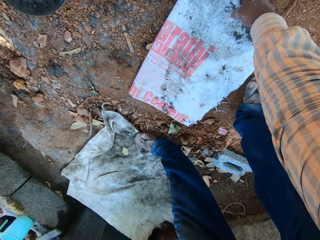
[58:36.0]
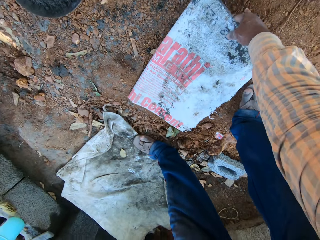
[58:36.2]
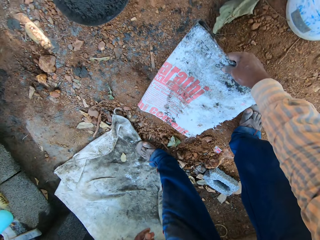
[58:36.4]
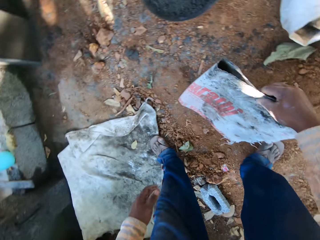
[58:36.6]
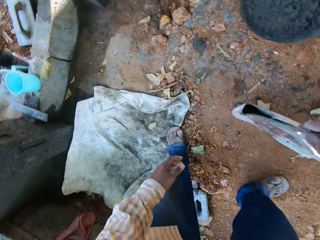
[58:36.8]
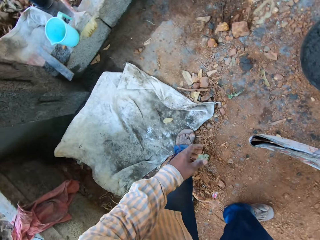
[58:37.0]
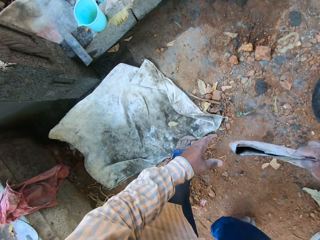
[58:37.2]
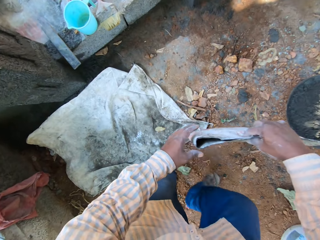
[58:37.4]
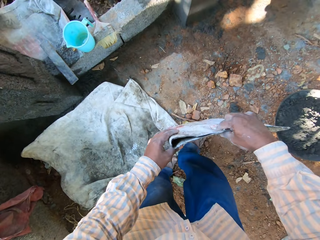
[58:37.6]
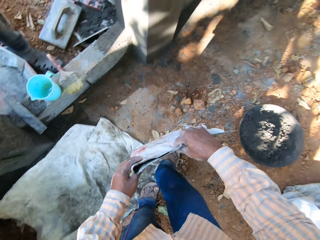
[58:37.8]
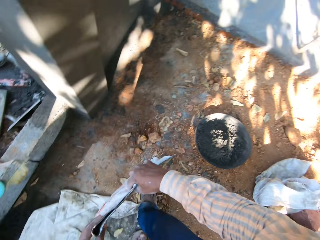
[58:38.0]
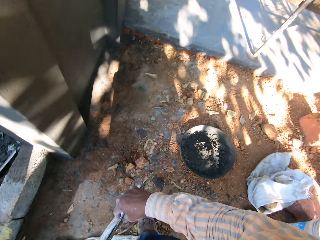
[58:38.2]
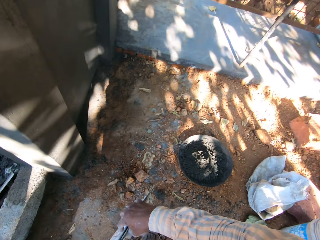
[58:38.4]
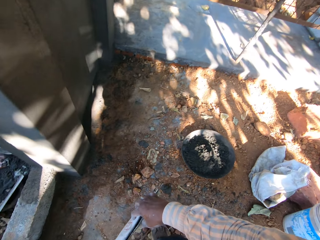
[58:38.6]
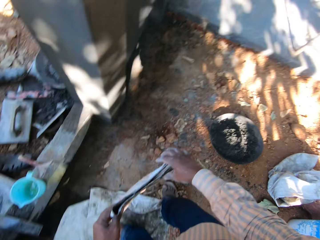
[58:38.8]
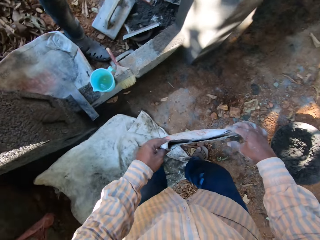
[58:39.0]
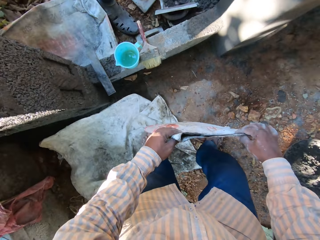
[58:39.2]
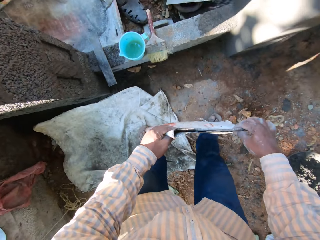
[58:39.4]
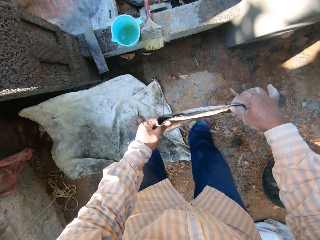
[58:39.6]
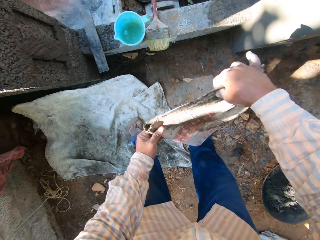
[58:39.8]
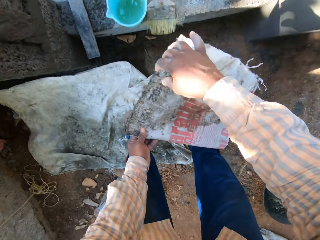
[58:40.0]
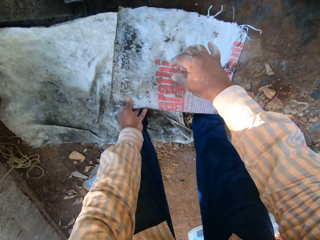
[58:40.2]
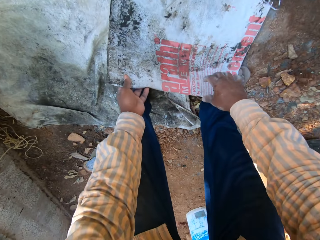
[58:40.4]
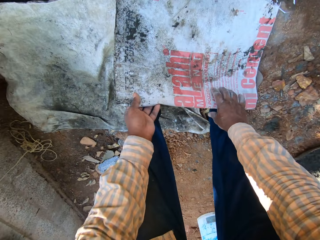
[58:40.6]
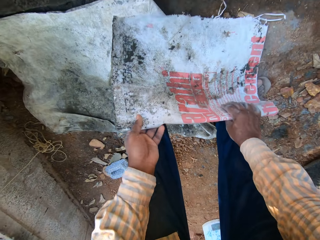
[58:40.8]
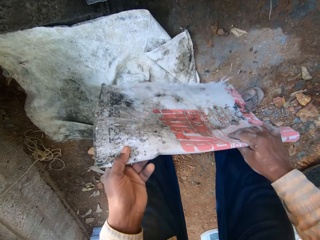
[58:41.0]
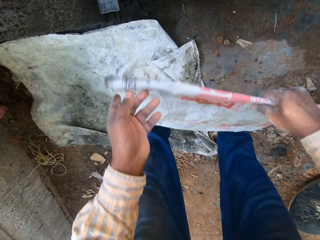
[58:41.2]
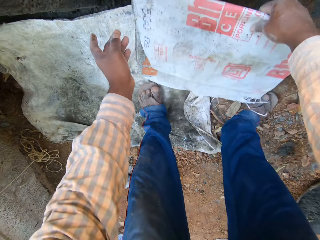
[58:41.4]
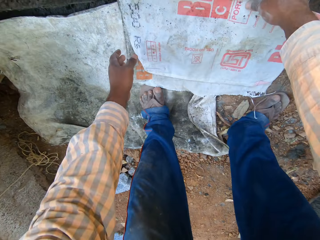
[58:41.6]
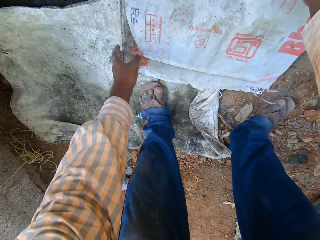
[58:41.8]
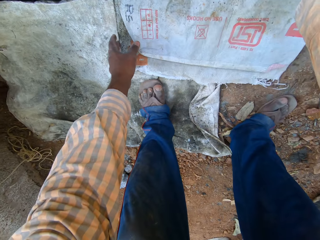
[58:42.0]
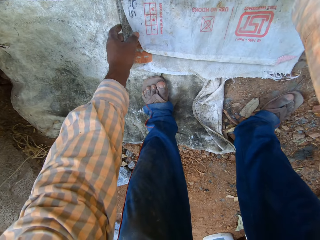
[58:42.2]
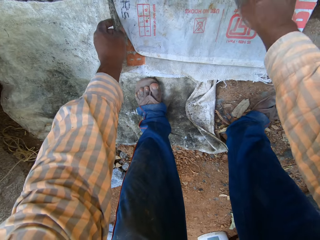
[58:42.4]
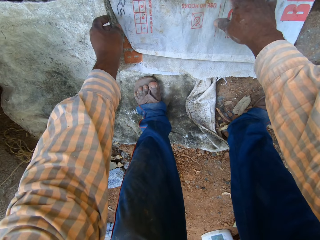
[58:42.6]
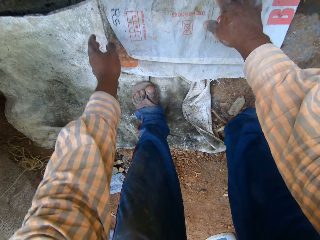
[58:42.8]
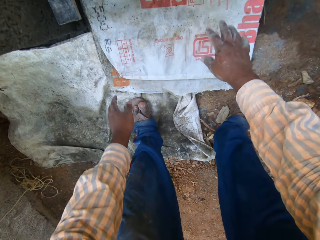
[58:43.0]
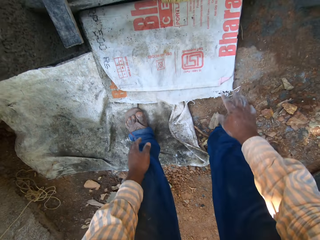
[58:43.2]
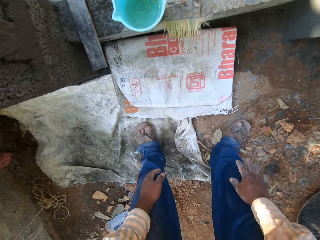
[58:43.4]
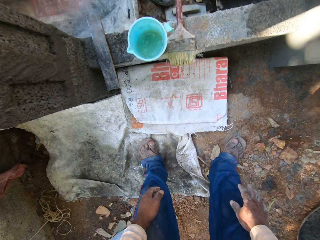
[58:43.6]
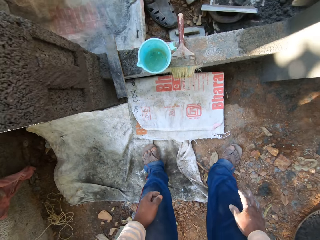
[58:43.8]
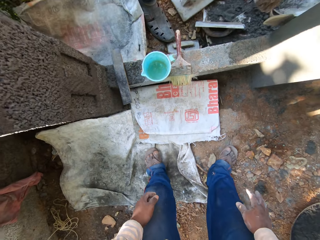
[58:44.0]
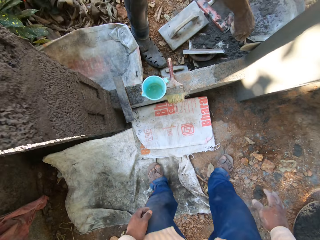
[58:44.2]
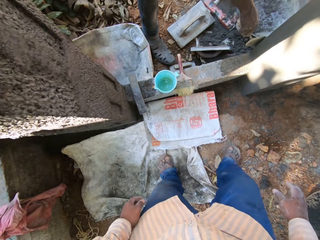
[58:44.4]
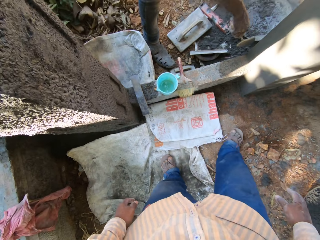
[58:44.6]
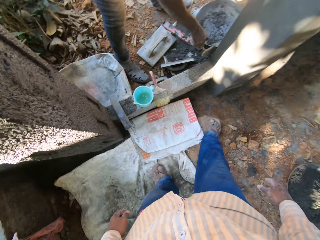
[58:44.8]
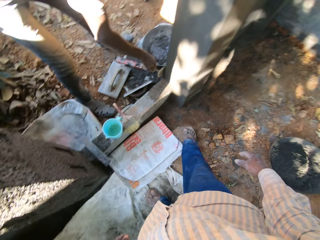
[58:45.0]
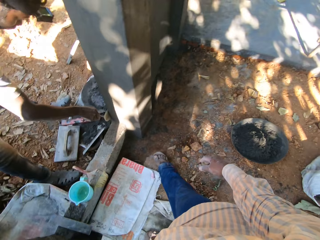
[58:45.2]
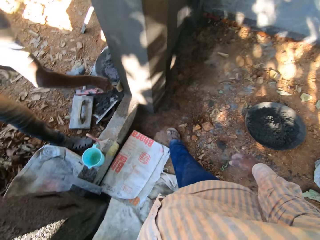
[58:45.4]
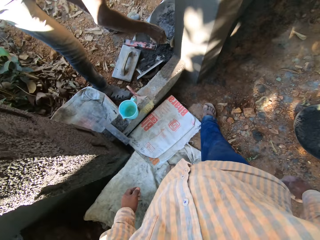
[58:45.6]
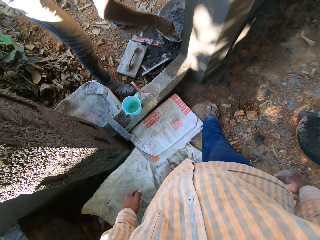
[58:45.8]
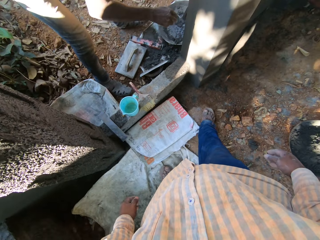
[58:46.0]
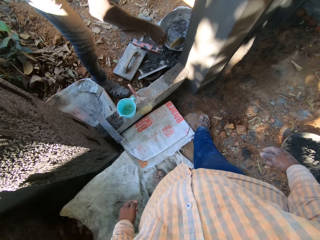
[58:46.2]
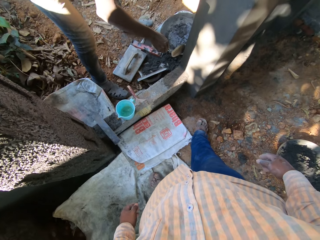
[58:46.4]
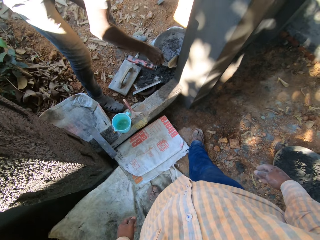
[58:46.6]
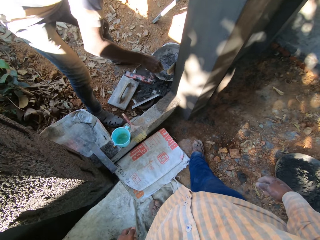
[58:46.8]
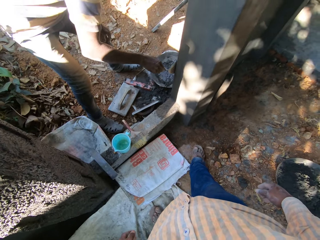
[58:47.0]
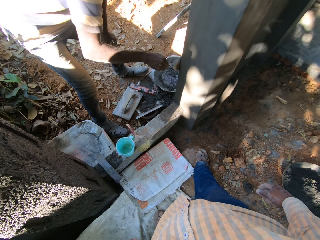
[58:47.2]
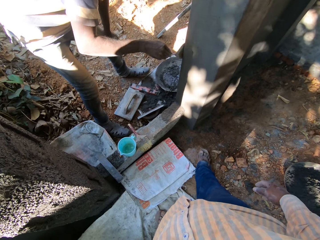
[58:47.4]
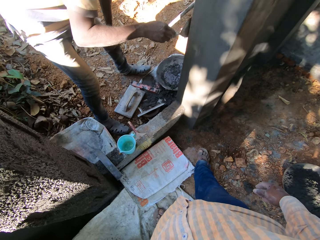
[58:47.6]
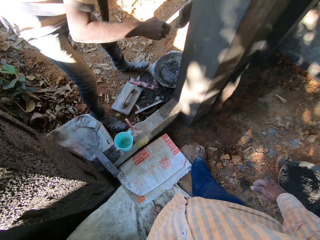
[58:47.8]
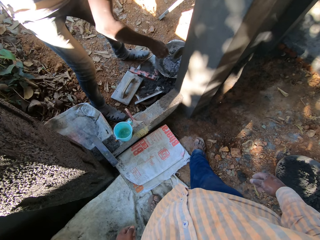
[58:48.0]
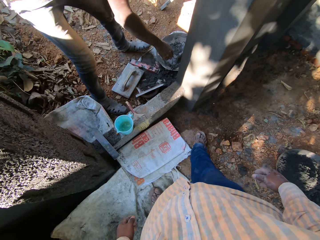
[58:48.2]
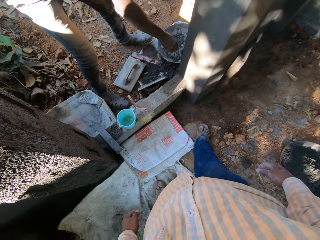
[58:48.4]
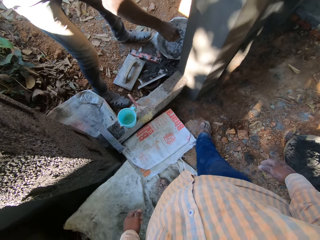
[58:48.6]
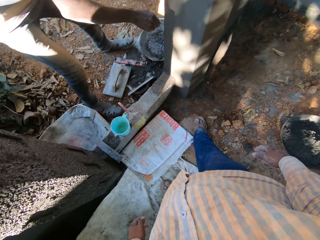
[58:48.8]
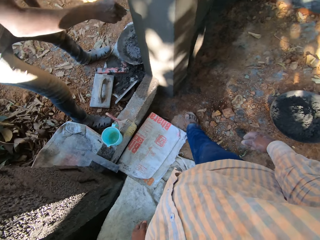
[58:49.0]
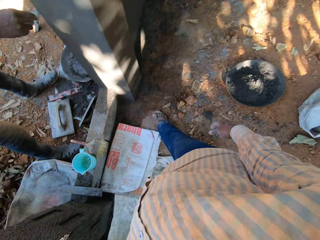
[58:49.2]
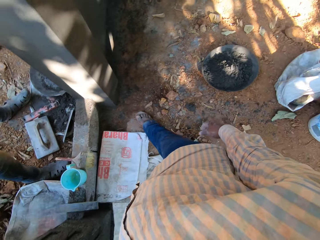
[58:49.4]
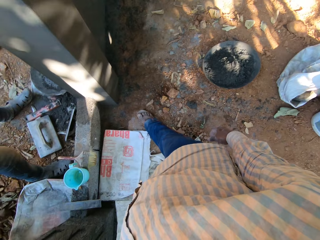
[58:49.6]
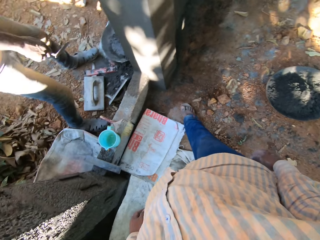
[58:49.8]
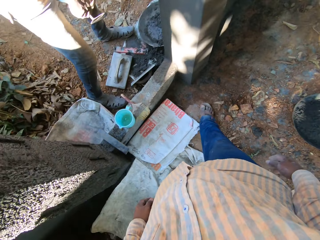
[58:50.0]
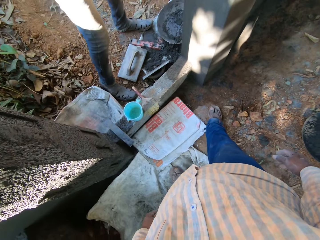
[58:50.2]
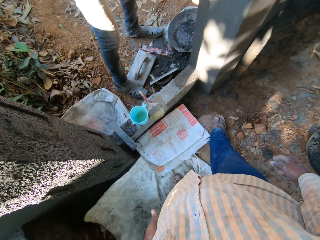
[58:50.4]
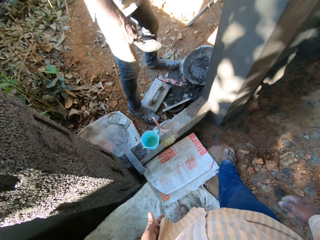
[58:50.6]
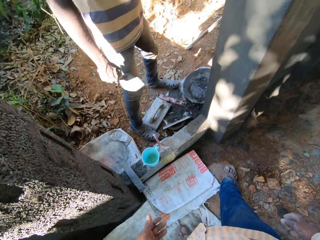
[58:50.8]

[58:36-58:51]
The camera wearer picks the sack from the floor with his right hand. He places the sack on the floor with his left hand. He turns the sack with both hands. A man smoothens the wall with a trowel in his right hand. The man smoothens the wall with the trowel again.

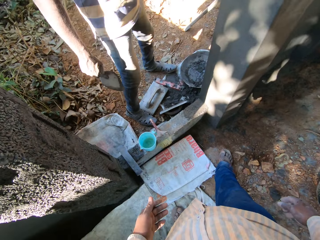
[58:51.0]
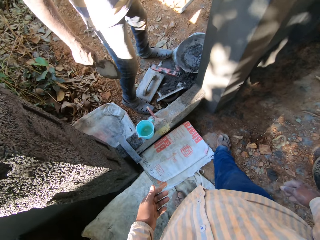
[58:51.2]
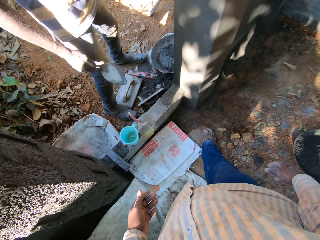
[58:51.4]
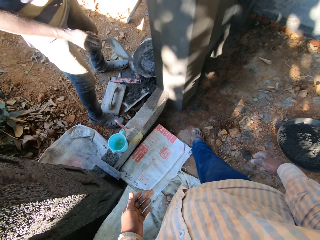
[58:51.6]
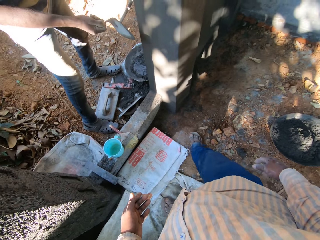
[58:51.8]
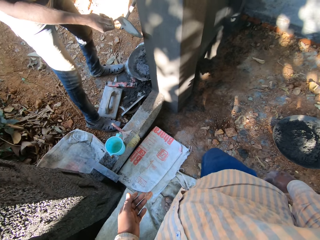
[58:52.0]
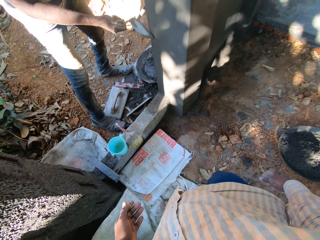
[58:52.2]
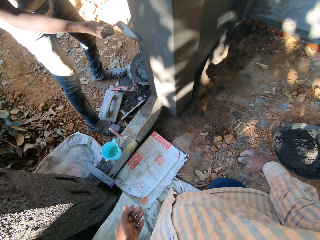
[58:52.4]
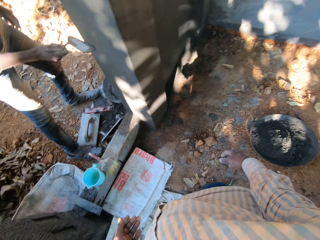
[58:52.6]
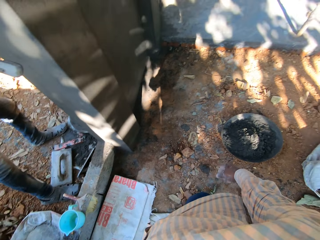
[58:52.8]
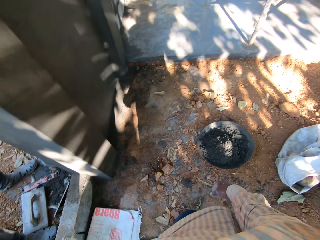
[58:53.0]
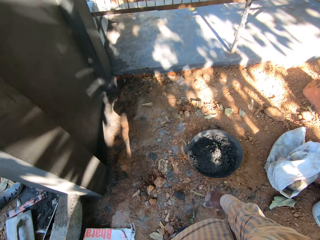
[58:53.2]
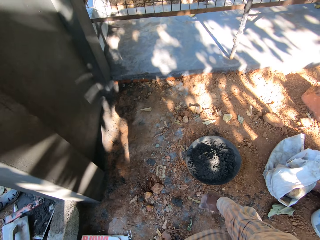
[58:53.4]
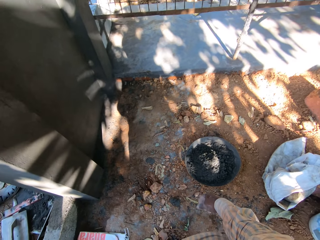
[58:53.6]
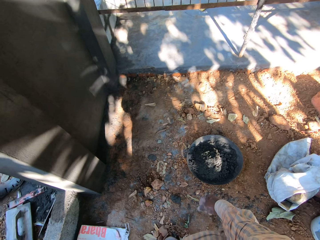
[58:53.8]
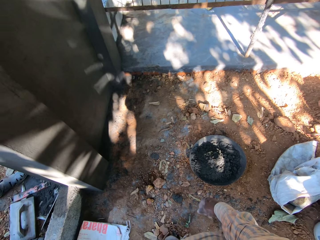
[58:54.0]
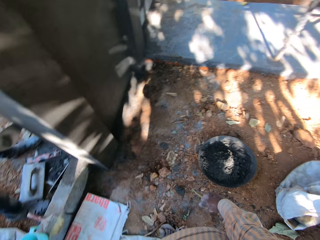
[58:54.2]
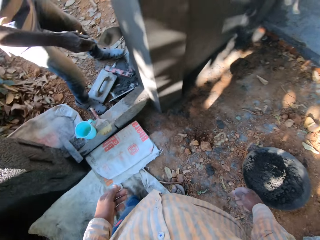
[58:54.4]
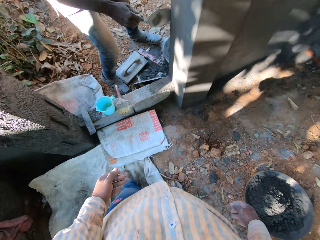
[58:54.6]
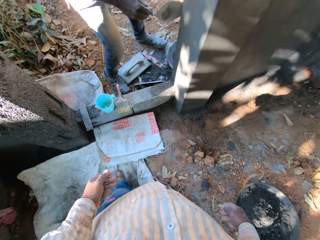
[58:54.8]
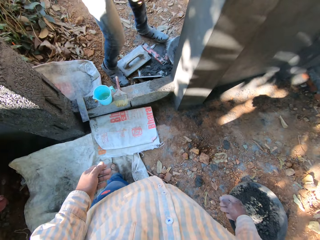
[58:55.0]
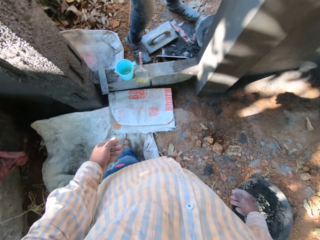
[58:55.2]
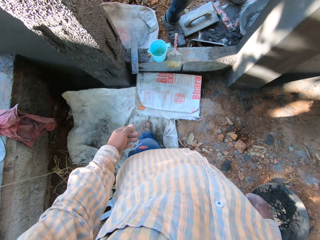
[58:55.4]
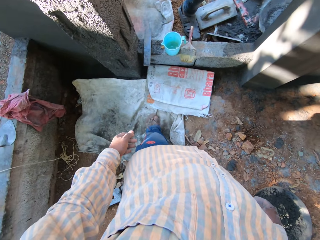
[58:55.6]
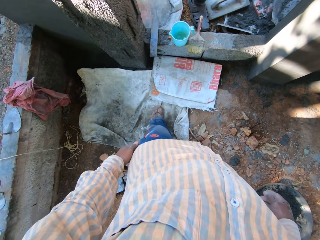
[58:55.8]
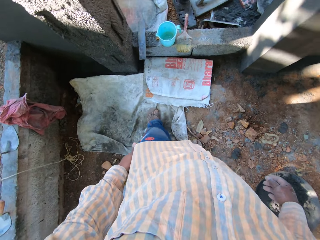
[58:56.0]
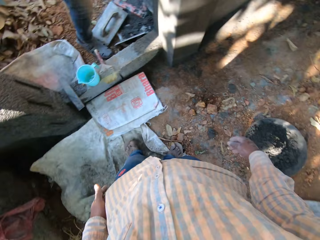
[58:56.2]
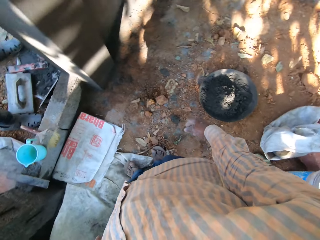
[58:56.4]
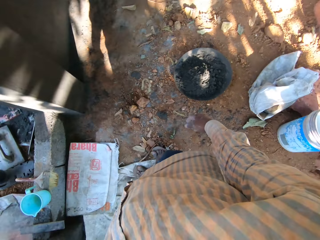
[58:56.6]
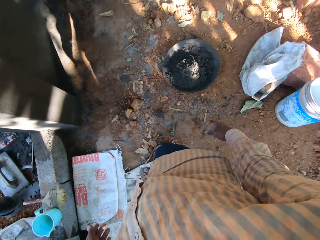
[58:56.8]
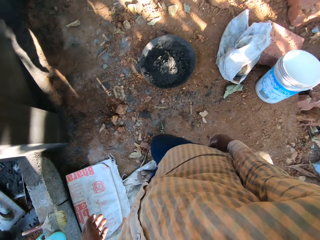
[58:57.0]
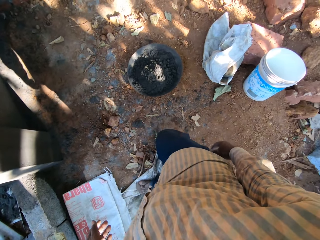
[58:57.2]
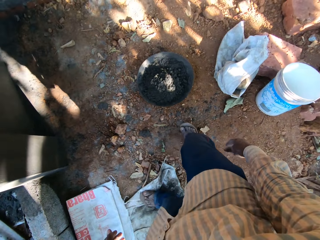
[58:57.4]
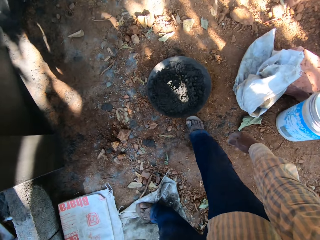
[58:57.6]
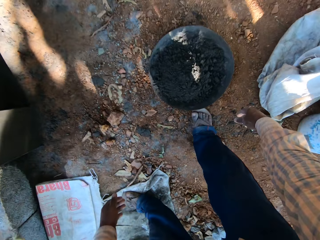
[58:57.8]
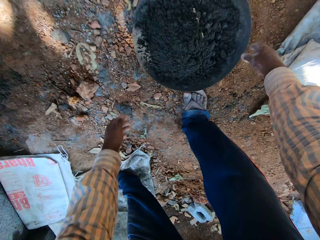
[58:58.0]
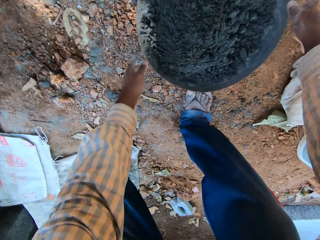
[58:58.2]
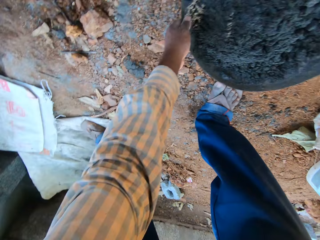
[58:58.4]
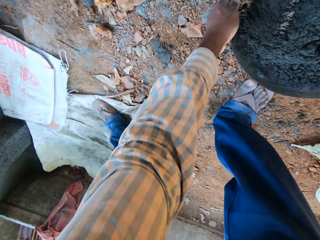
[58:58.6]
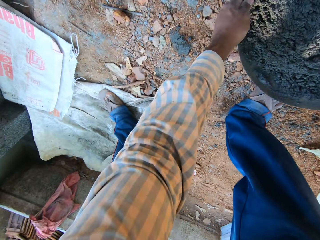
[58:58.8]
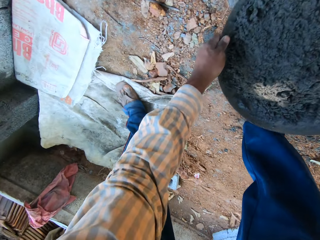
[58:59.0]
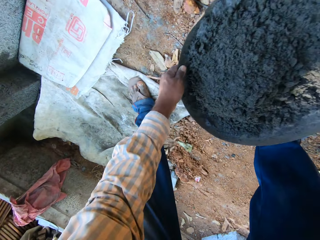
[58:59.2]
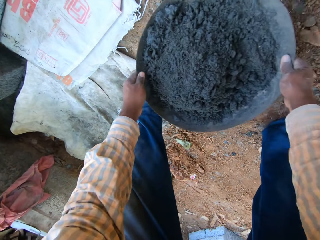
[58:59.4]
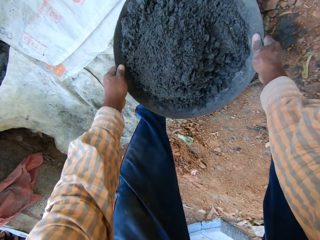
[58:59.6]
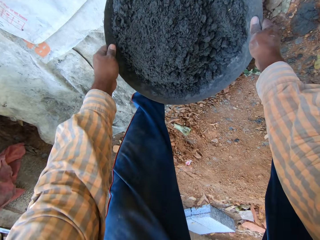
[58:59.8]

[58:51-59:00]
A man smoothens the wall with a trowel. The camera wearer carries a head pan of mortar from the floor with his hands.
